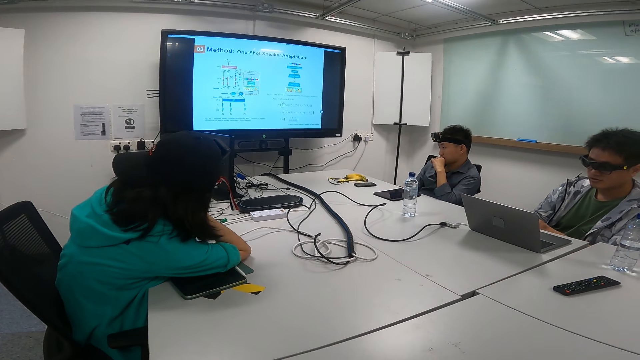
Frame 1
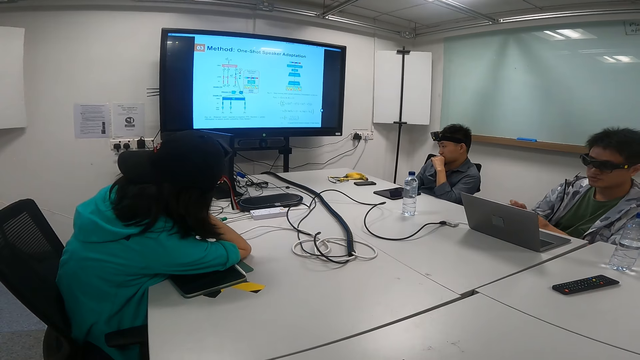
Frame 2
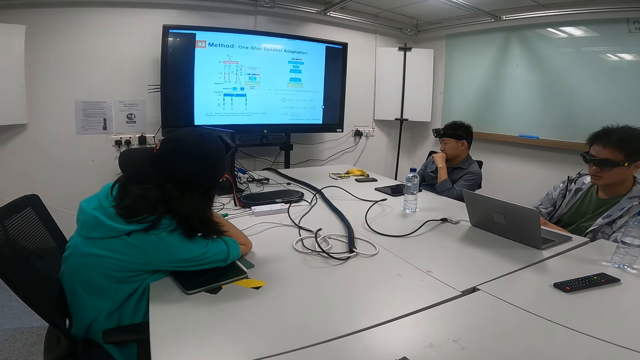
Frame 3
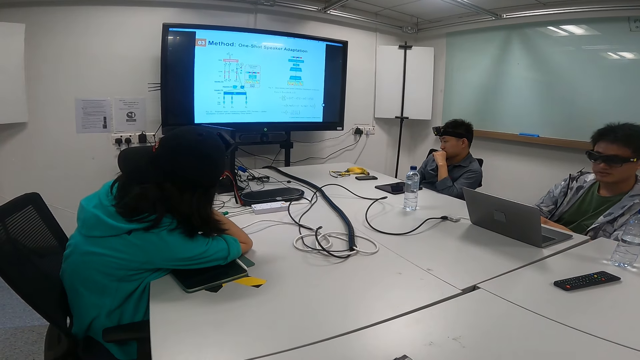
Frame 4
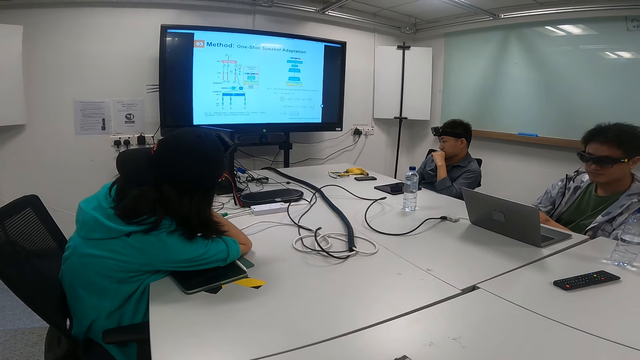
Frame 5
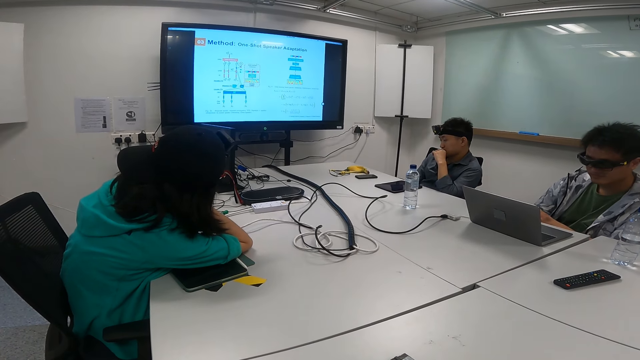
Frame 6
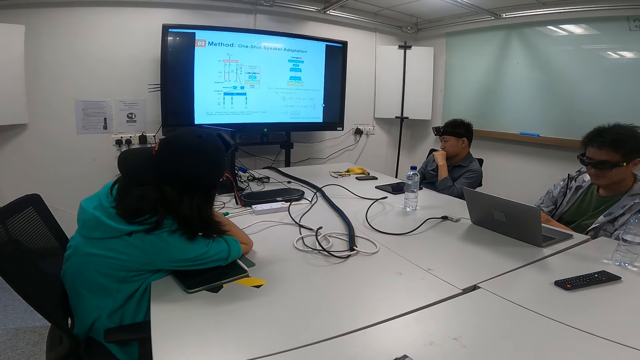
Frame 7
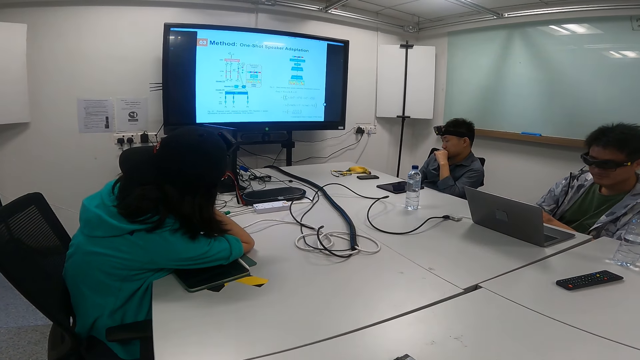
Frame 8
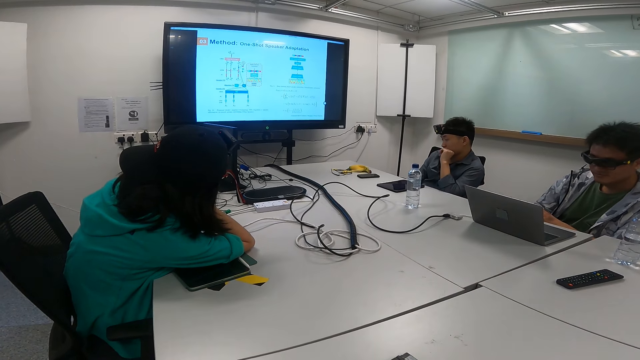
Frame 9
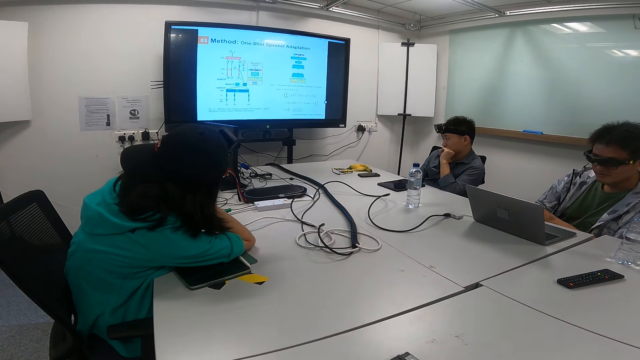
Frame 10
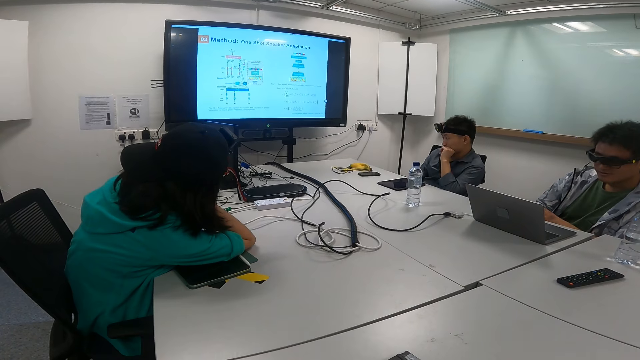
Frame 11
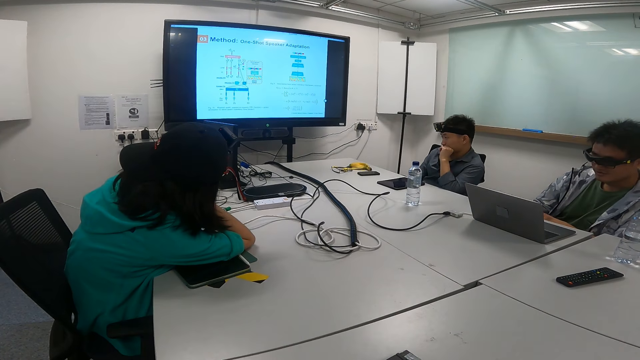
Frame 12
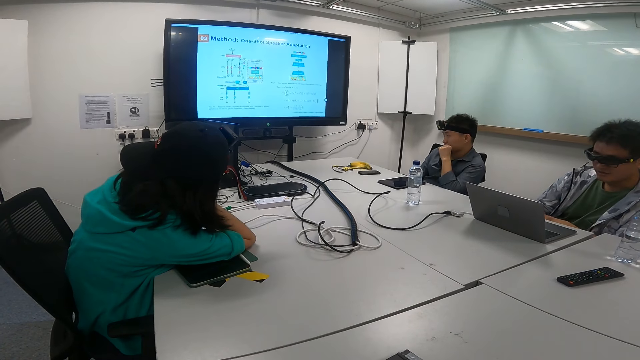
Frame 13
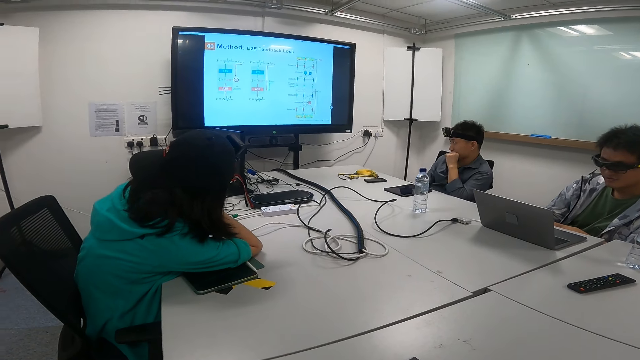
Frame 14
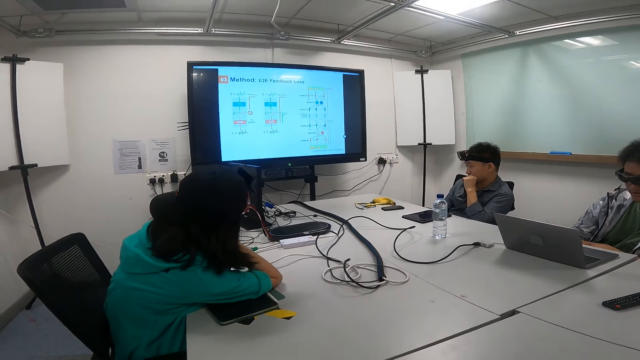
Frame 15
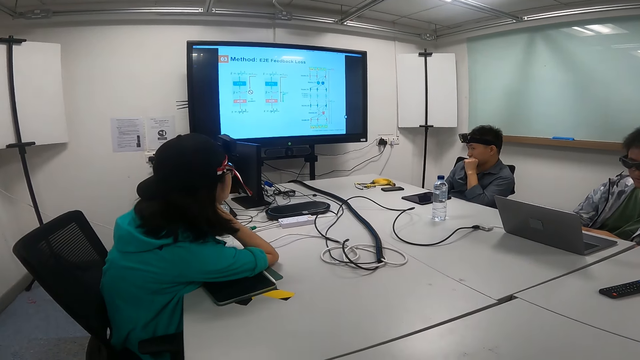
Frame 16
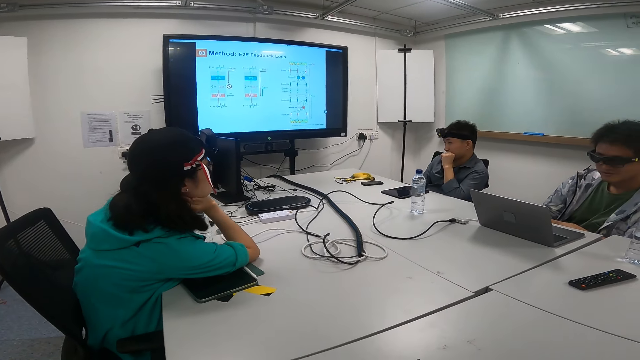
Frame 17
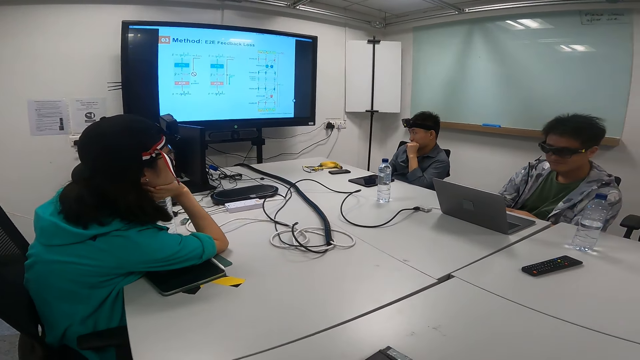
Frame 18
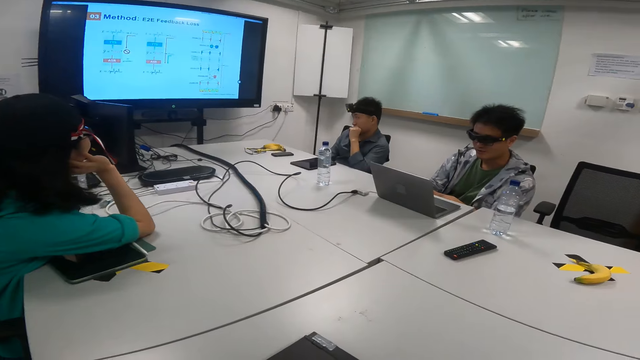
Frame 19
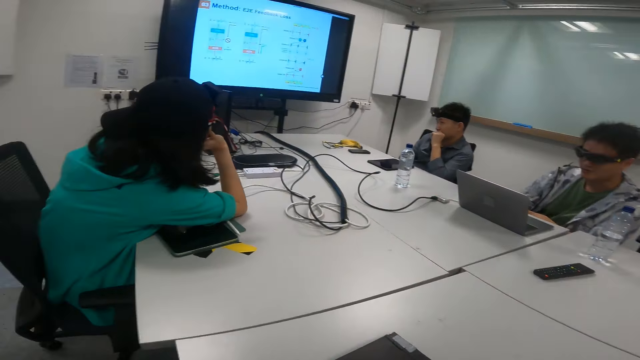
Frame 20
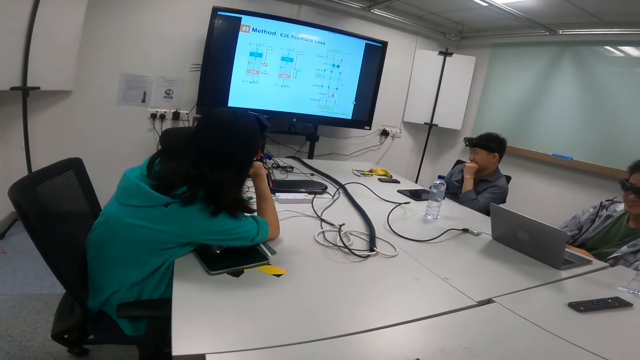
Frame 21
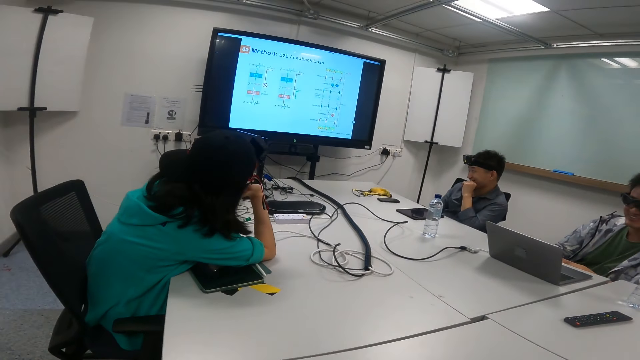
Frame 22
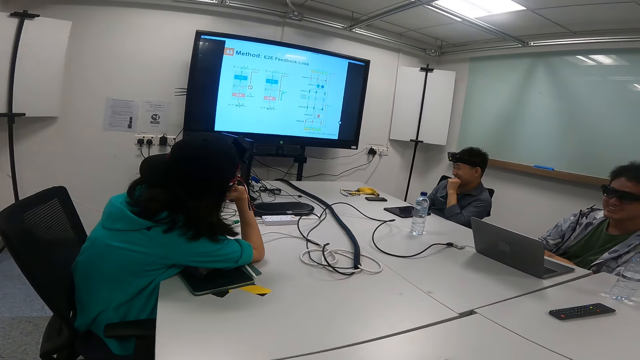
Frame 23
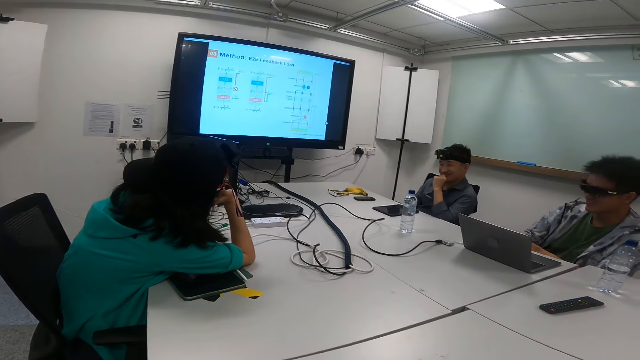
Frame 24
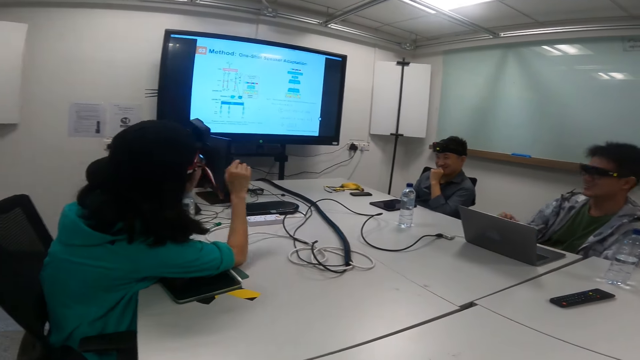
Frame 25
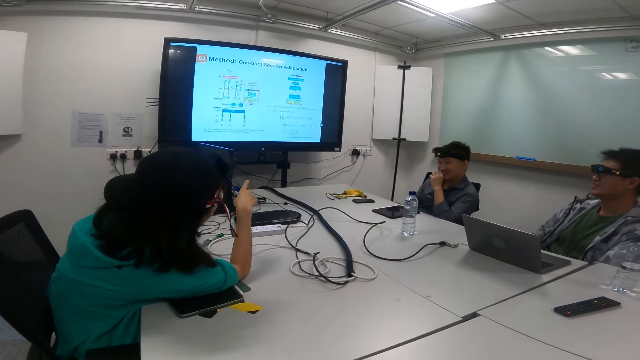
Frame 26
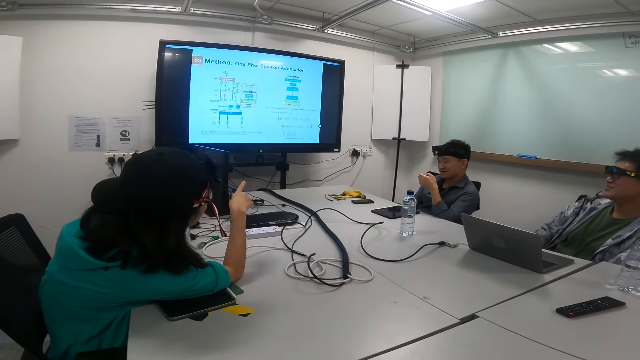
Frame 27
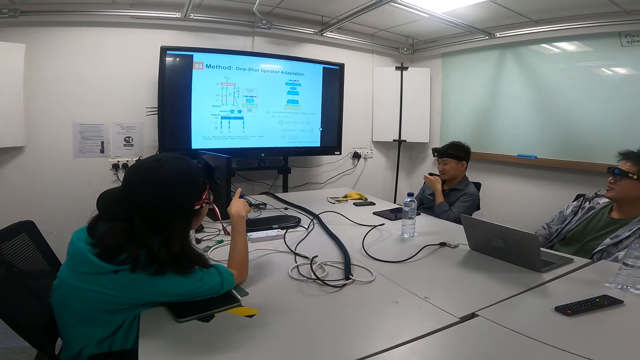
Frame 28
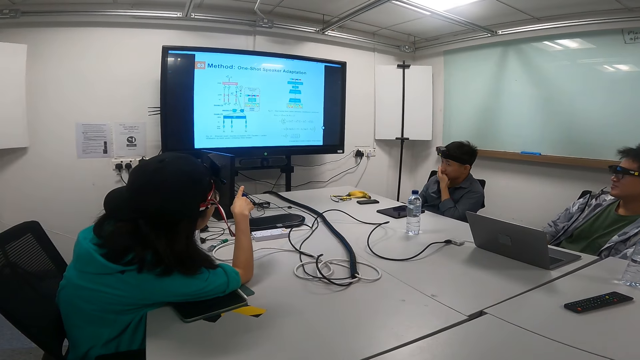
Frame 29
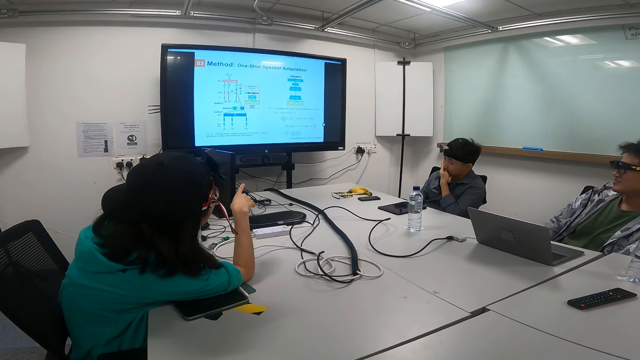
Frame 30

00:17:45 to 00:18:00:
A man operates the laptop on the table. The man explains something on the television screen. A person points at the television. A woman talks to the man.

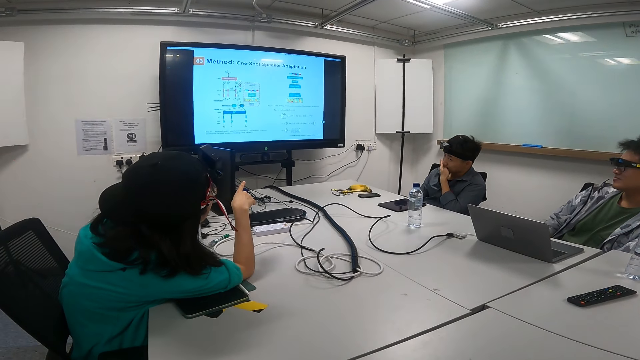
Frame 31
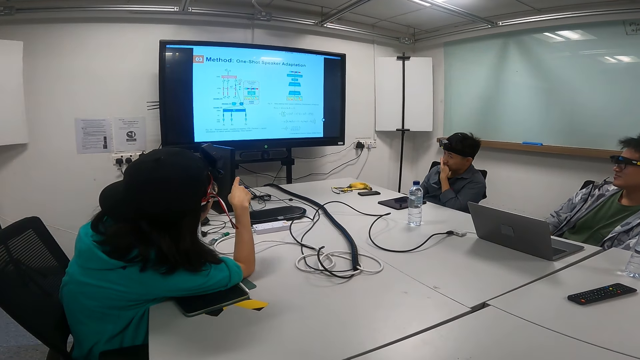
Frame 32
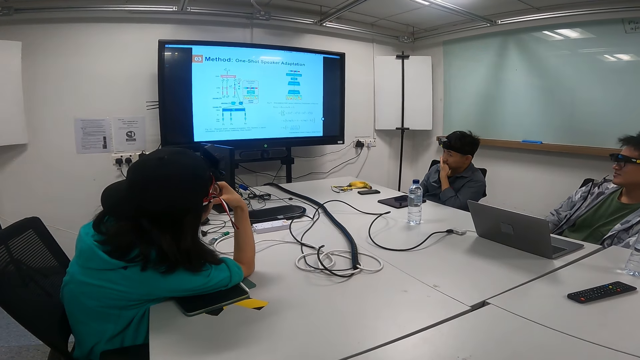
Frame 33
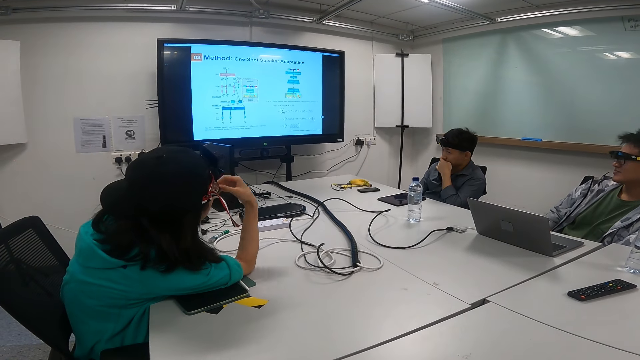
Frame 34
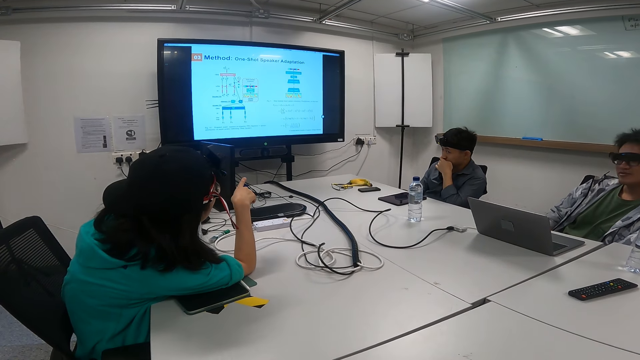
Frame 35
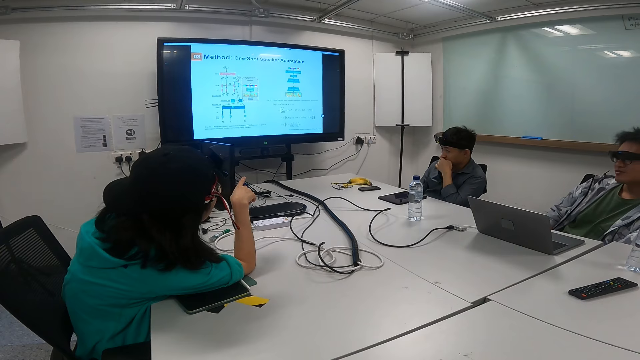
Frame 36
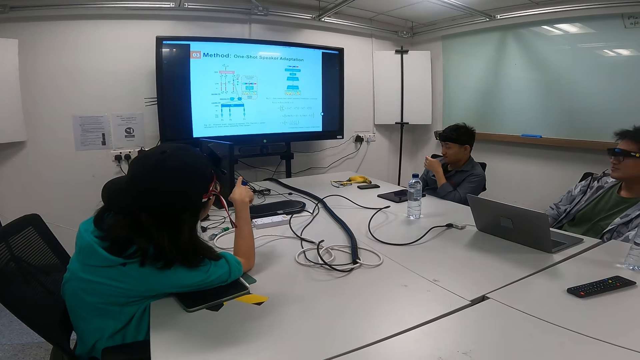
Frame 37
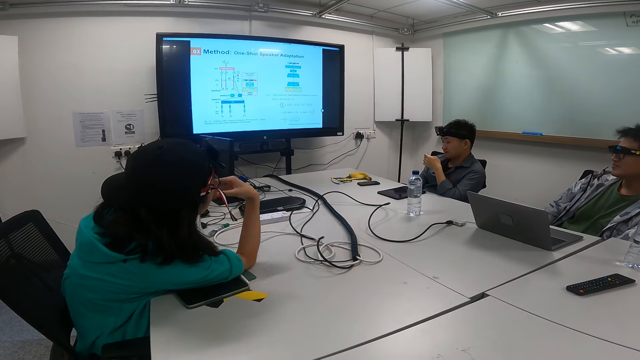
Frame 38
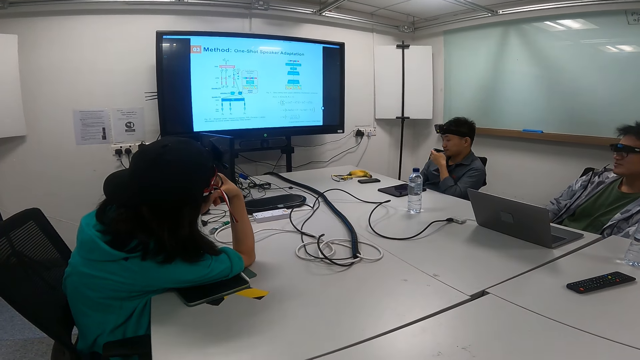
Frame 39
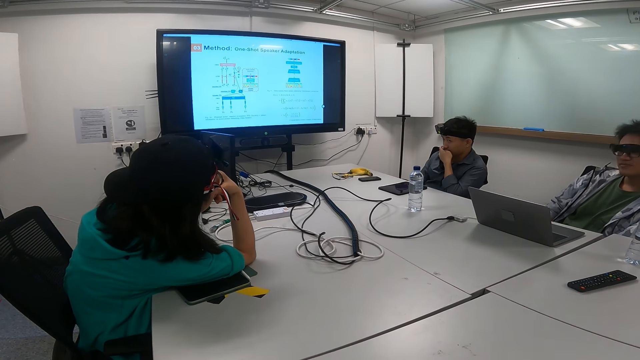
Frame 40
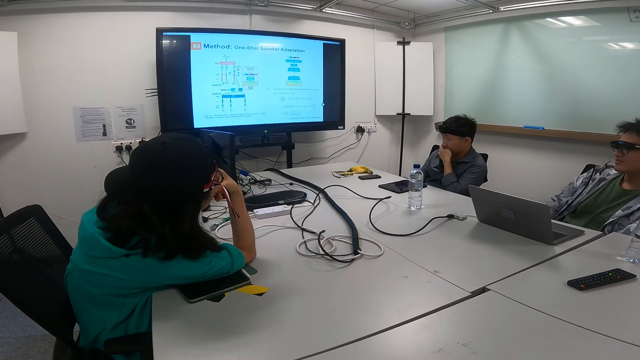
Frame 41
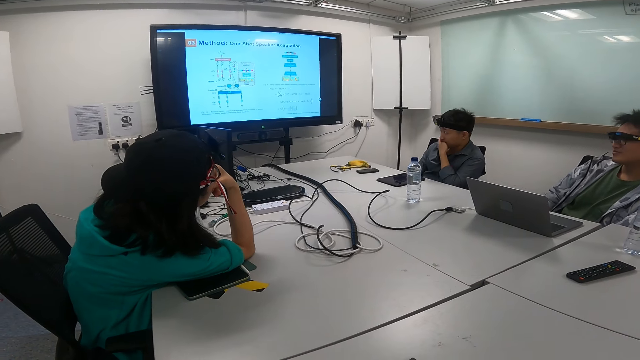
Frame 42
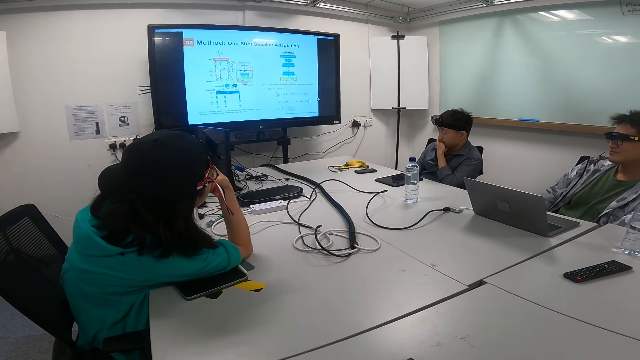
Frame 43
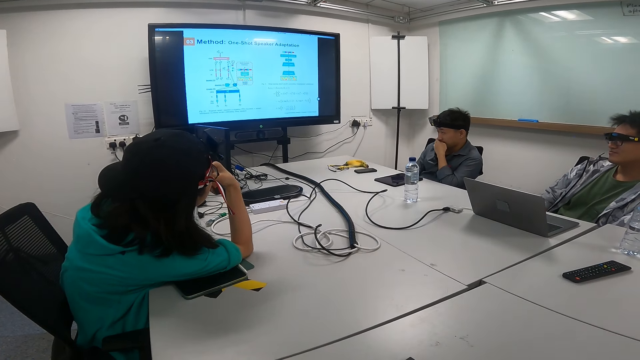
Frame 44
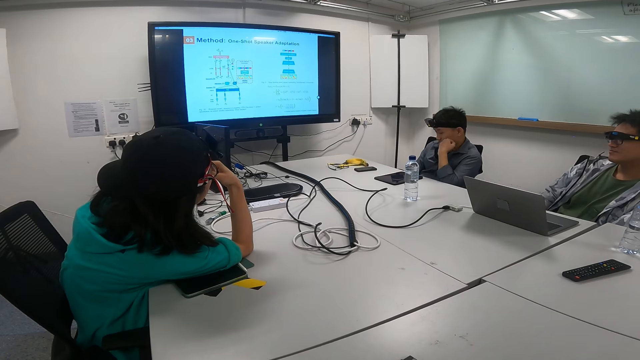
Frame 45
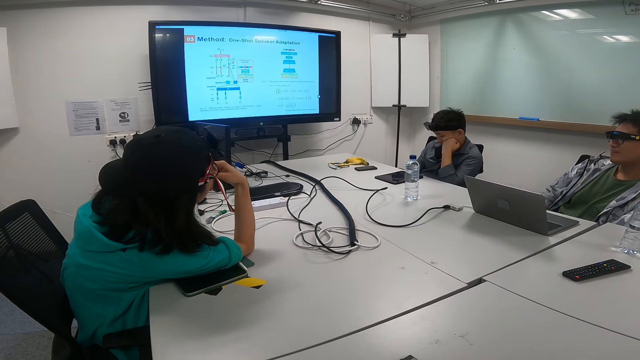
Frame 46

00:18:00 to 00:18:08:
A person stares at the hand. The person moves the hand to the mouth. Another person moves the hand to the chin area.
